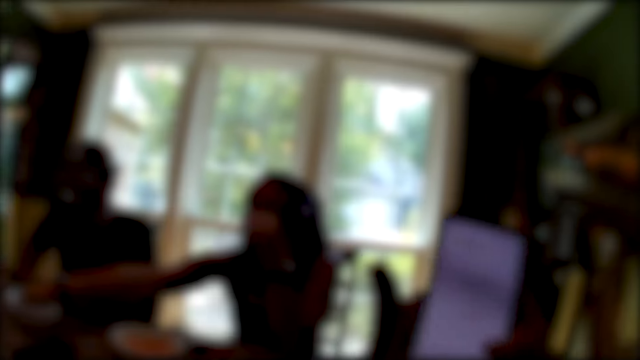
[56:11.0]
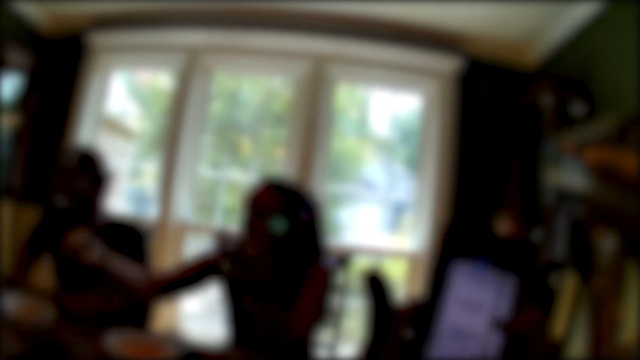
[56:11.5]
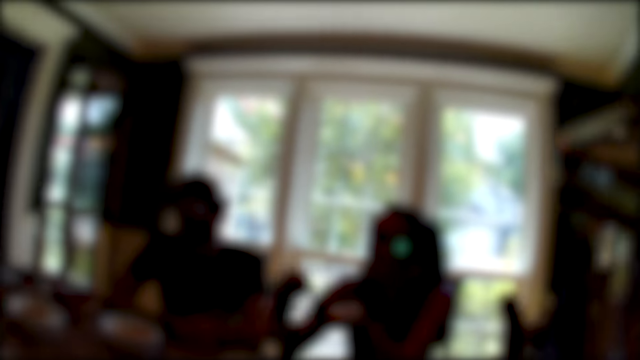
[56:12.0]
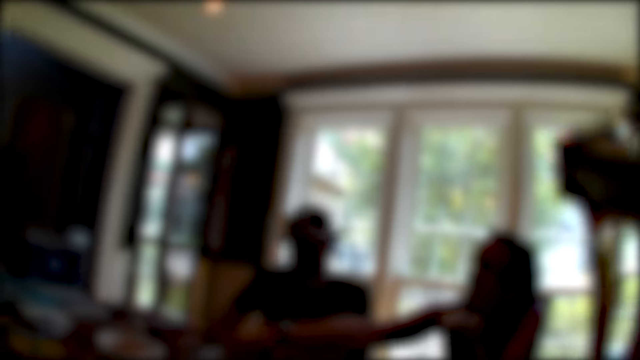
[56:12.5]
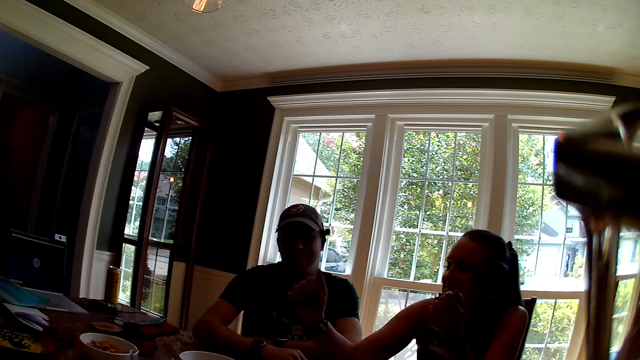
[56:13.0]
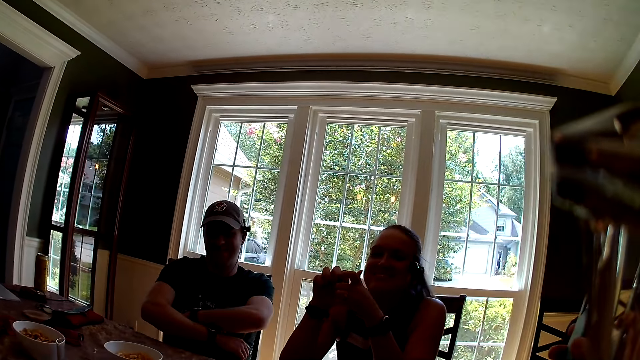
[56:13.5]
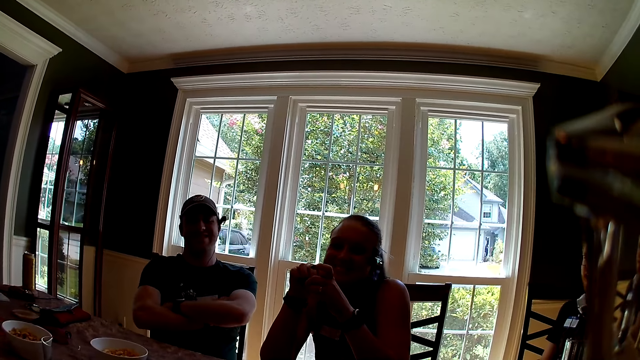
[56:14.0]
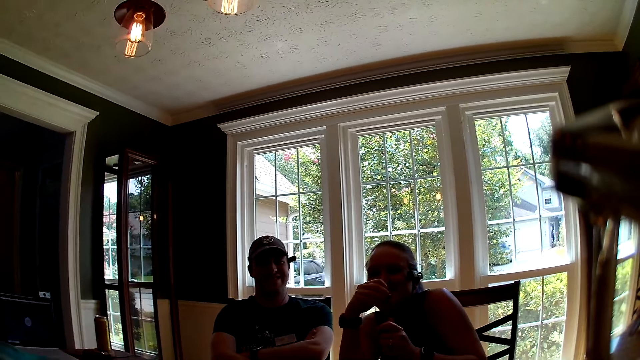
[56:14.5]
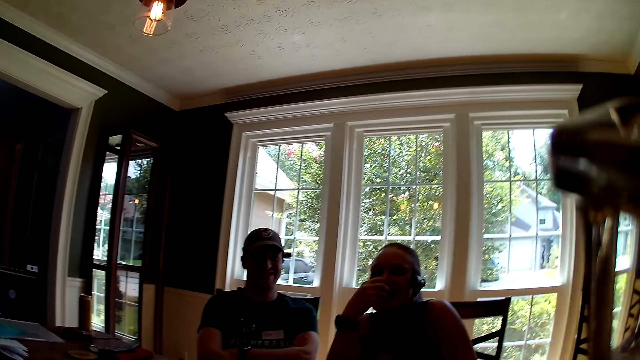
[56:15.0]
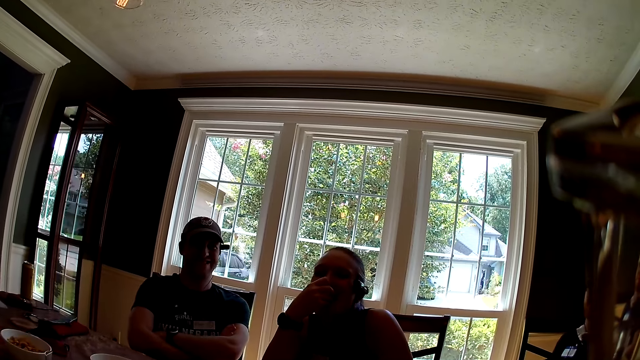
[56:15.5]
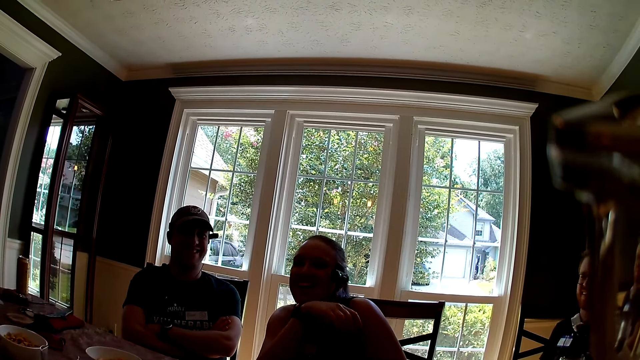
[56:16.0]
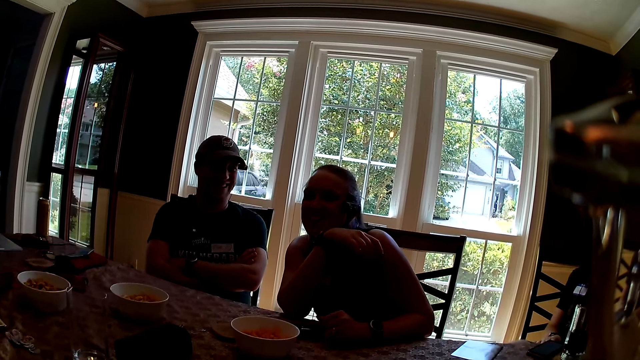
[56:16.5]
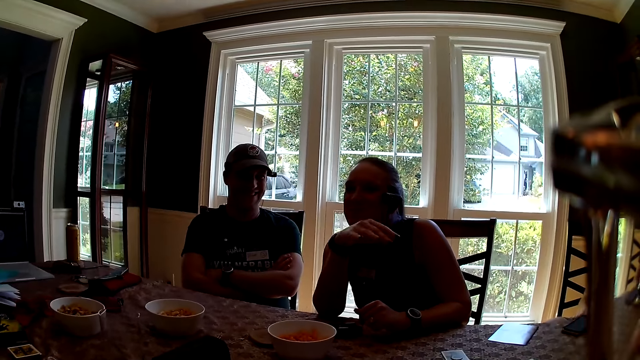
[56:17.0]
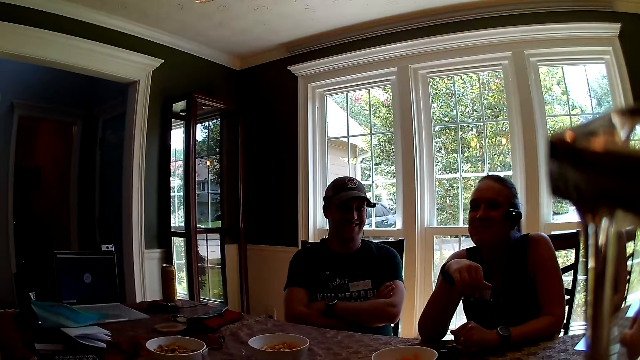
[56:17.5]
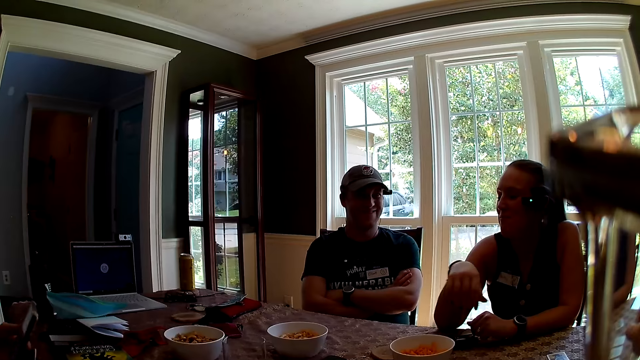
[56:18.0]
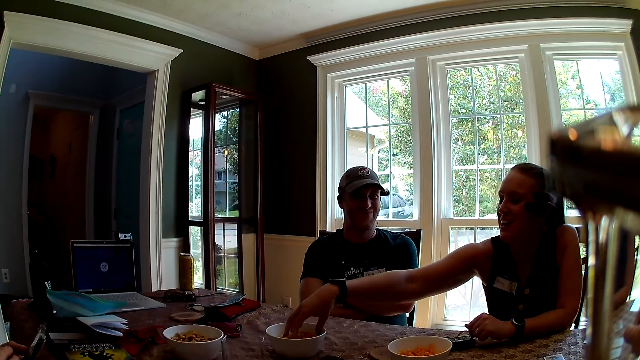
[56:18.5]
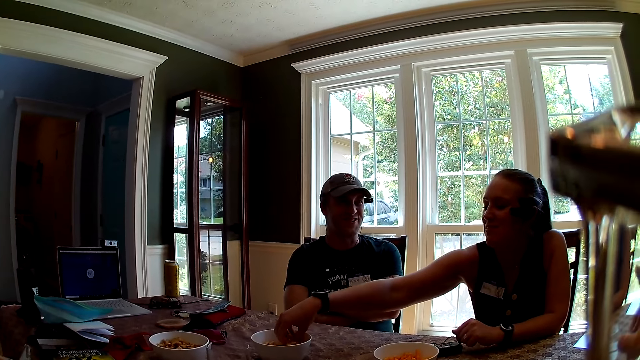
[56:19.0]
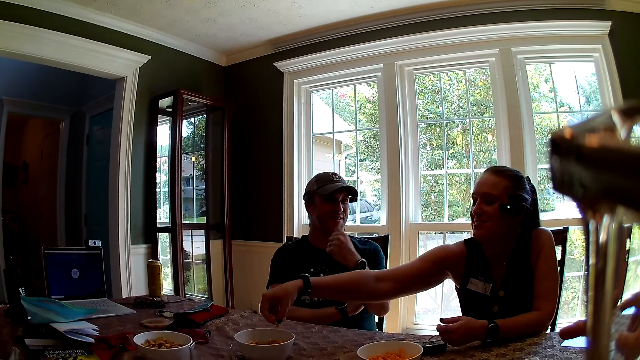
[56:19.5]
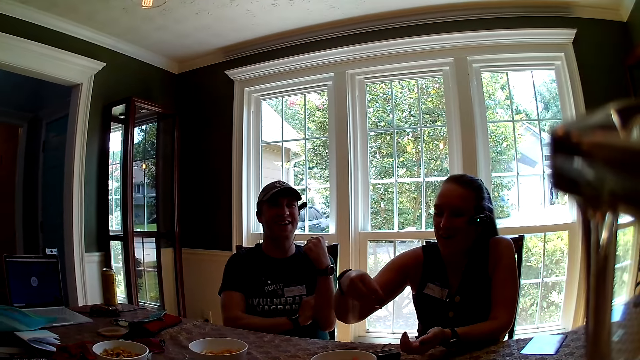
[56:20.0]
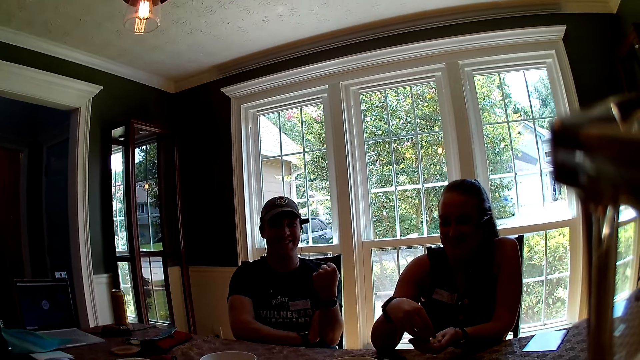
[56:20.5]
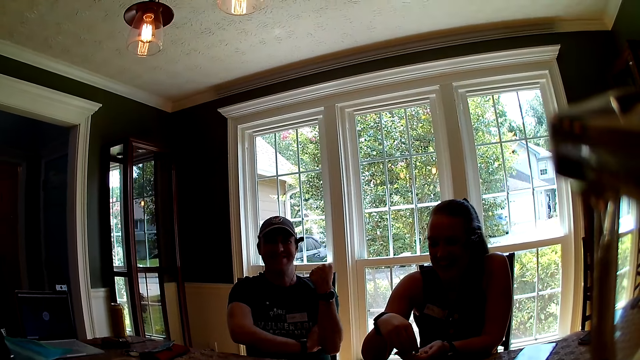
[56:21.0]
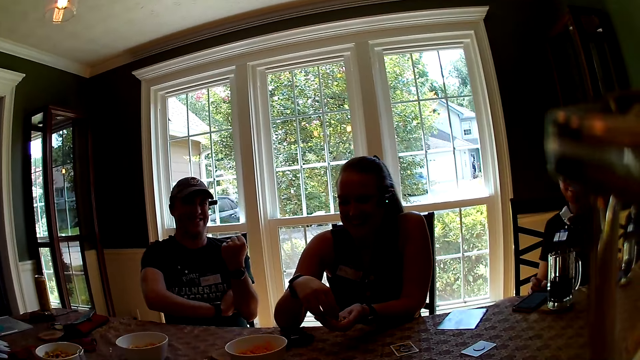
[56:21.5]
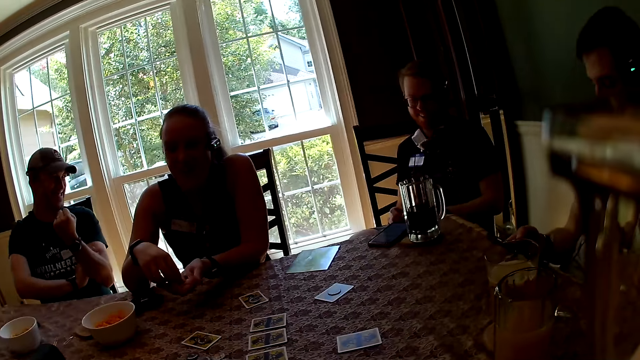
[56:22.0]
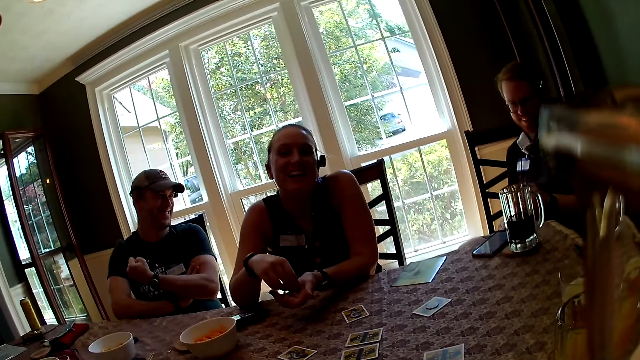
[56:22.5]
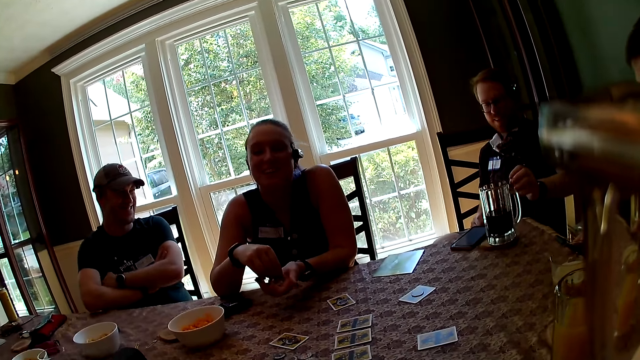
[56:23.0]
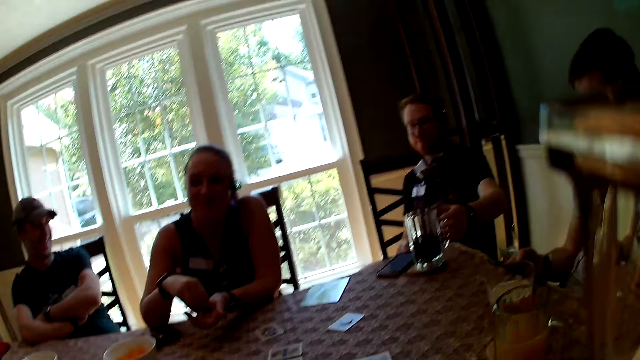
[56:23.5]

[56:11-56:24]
The woman picks up a snack from the bowl on the table with her right hand. She puts the snack in her right hand in her left hand. The camera wearer speaks. The woman eats the snack with her right hand. The camera wearer laughs. They speak. The woman picks up a snack from the bowl on the table with her right hand. She does so again. She puts the snack in her right hand in her left hand. The camera wearer laughs and looks around.

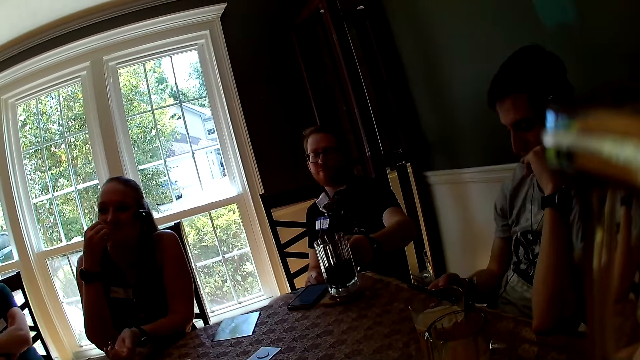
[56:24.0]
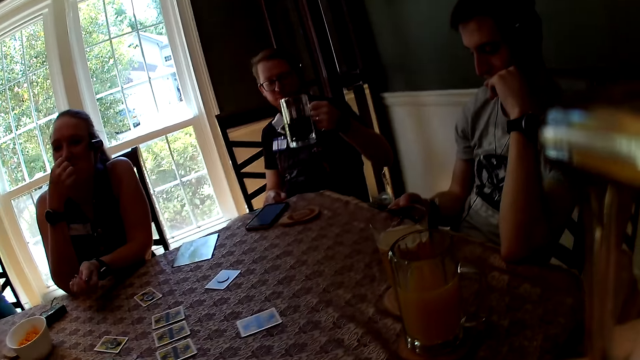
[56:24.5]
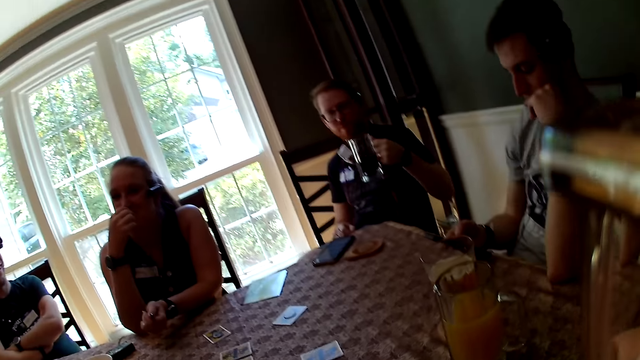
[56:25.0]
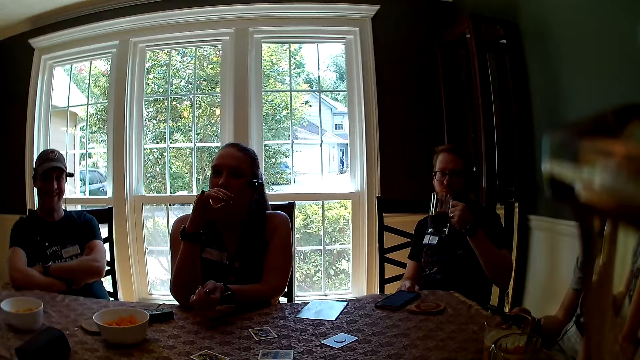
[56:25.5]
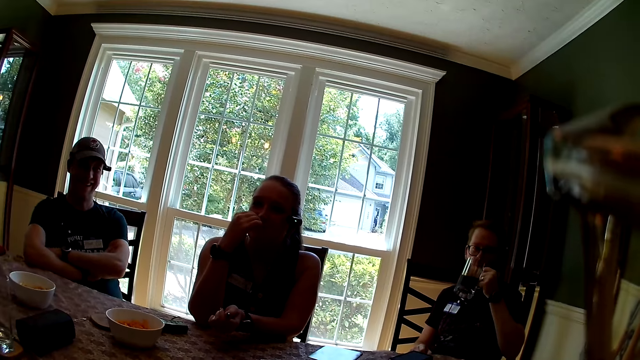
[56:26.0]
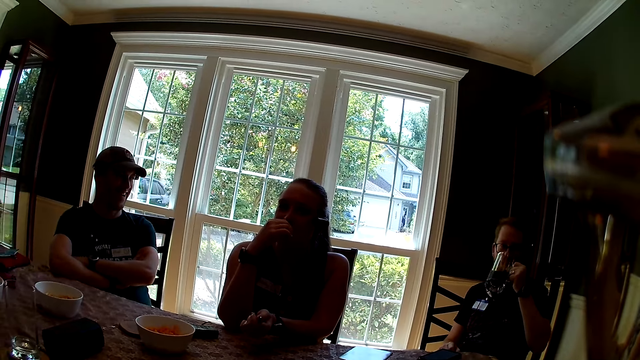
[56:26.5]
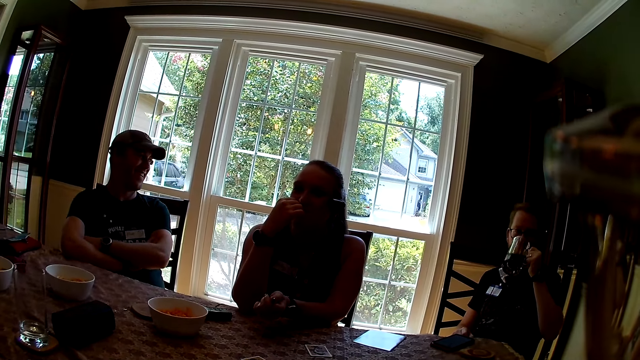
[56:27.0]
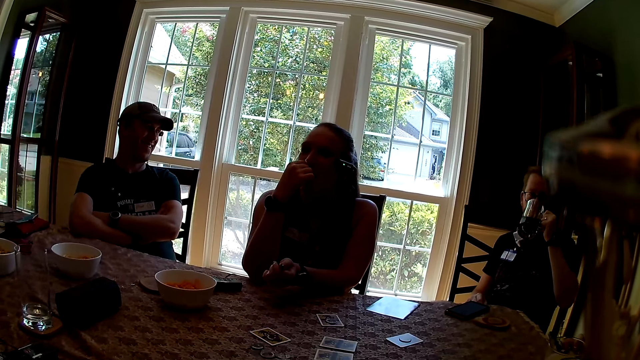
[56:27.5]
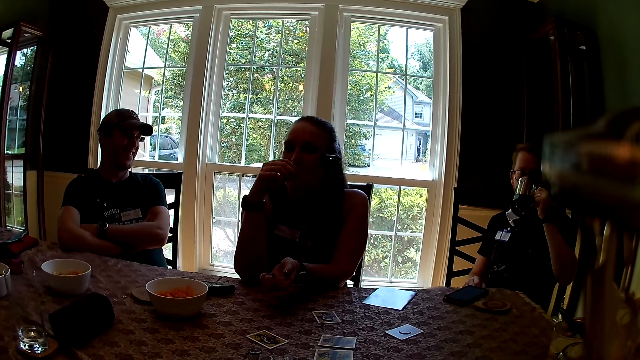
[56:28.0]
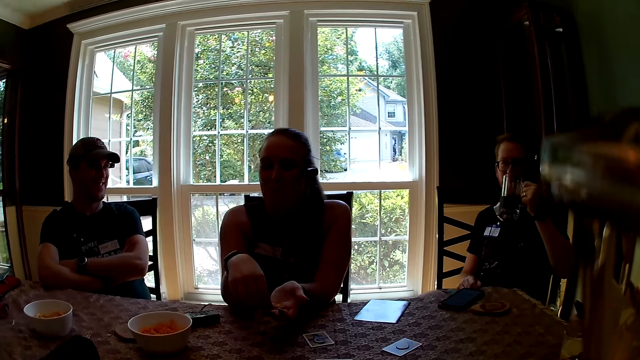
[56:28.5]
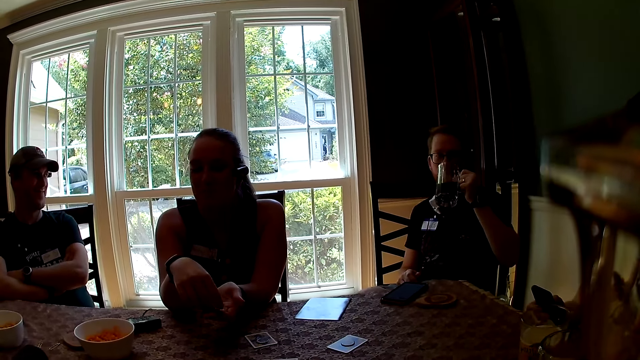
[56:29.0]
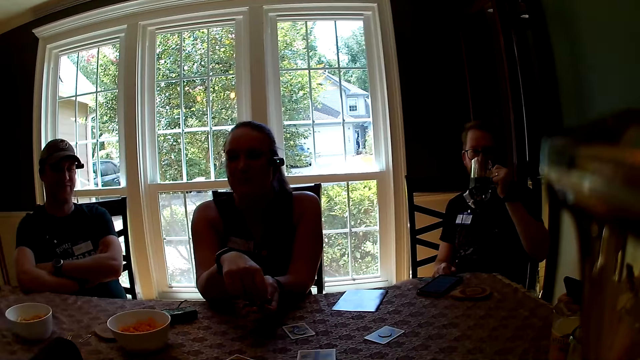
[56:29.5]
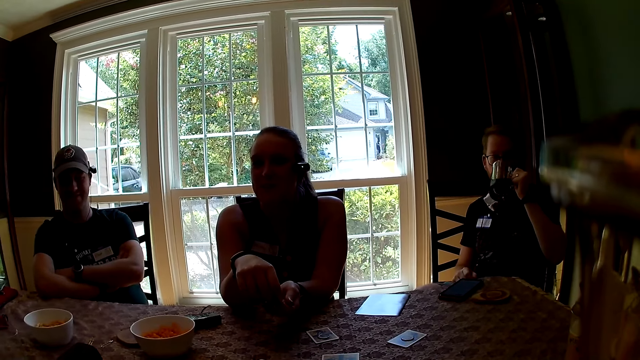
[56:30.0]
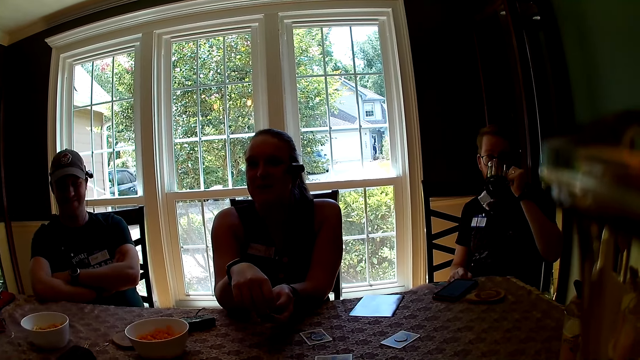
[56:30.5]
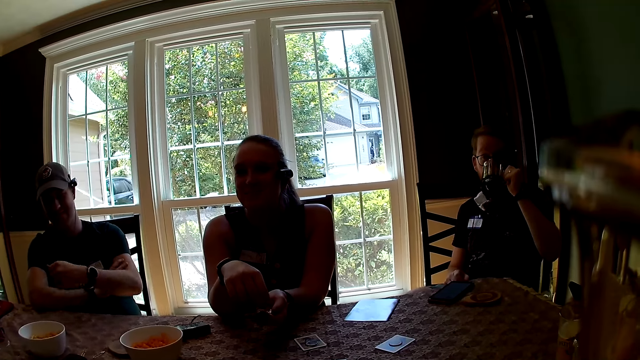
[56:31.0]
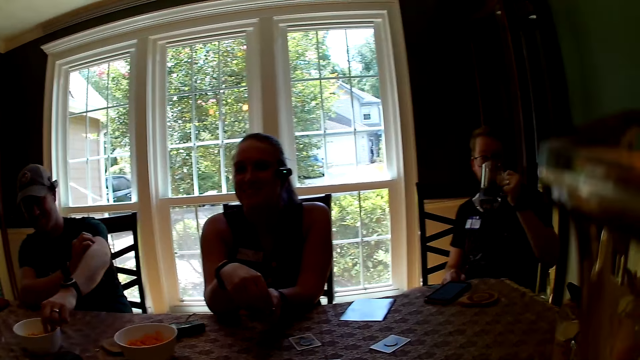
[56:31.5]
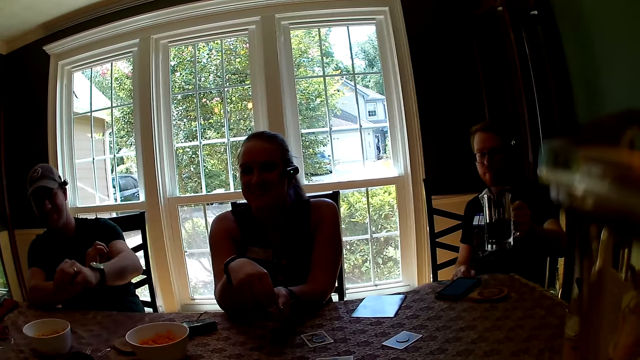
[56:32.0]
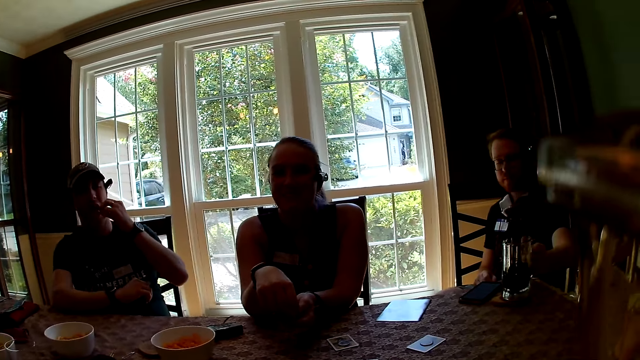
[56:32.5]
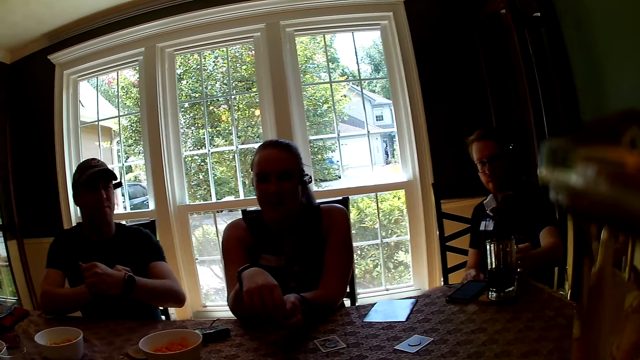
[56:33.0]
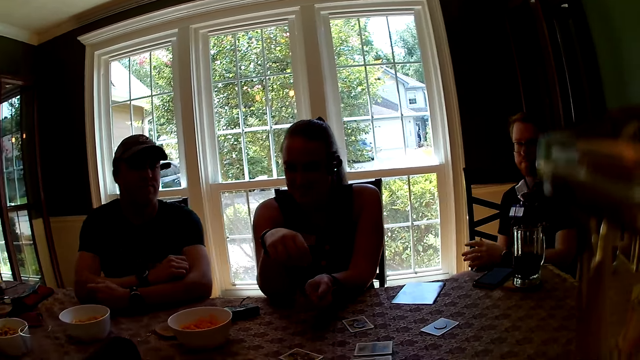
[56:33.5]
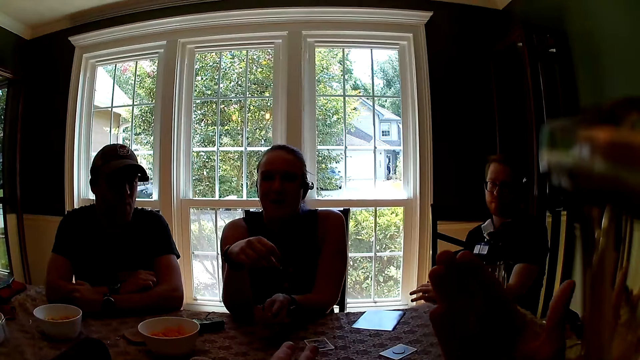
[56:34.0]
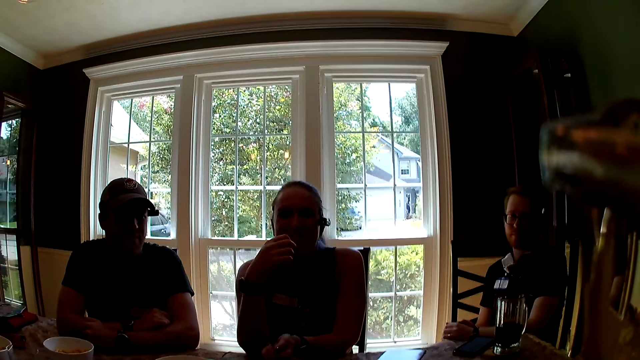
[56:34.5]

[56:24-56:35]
A woman speaks. A man picks up the cup of beer with his left hand from the table. Another woman eats the snack with her right hand. The camera wearer laughs. The man drinks from the cup of beer in his left hand. The camera wearer looks around. The other woman picks the snack in her left hand. Another man picks a snack from a bowl on the table with his left hand. The first man drops the cup of beer in his left hand. The other man eats the snack with his right hand.
